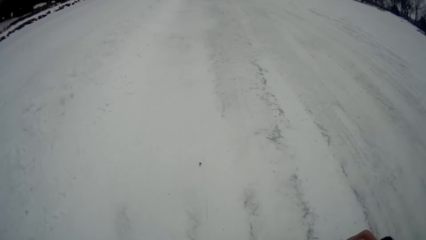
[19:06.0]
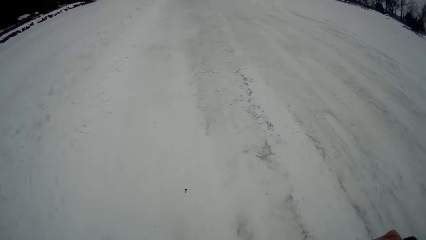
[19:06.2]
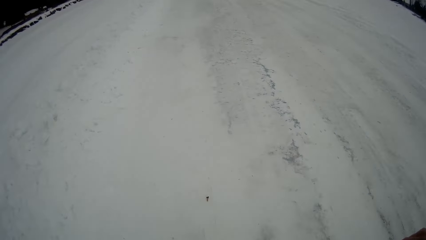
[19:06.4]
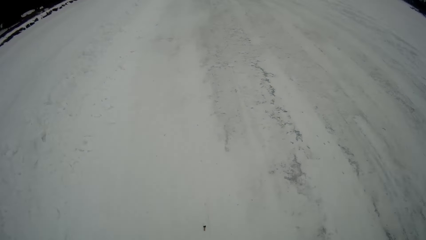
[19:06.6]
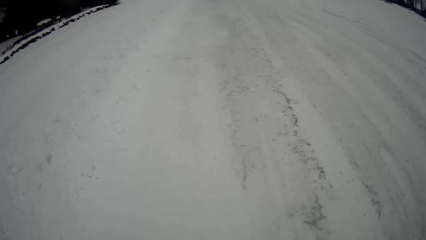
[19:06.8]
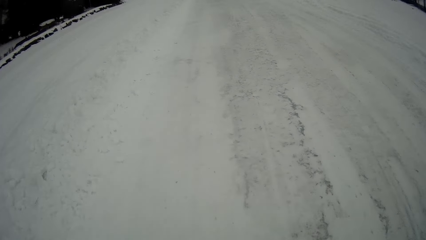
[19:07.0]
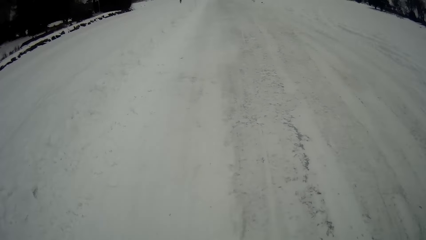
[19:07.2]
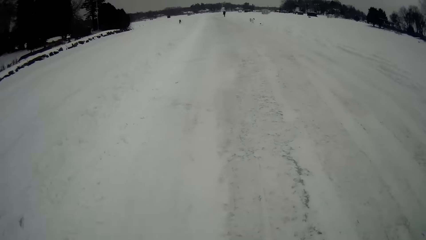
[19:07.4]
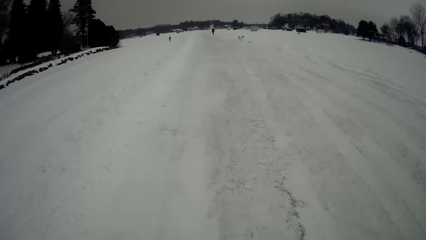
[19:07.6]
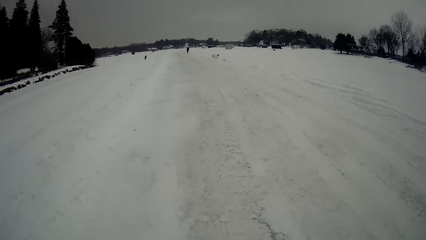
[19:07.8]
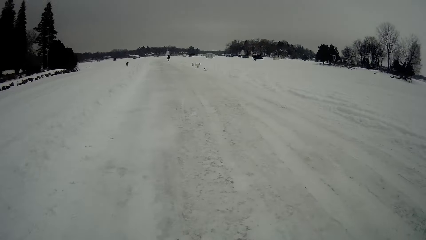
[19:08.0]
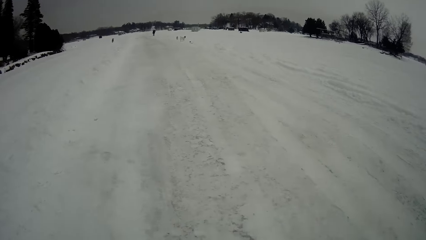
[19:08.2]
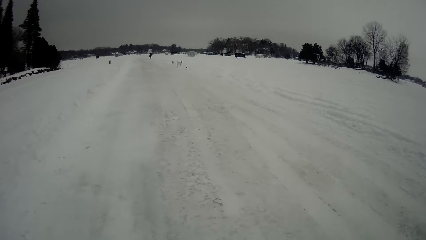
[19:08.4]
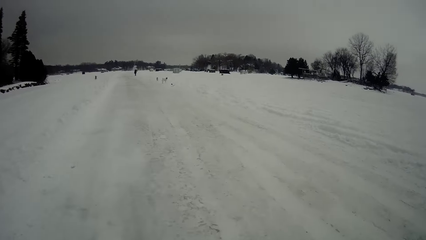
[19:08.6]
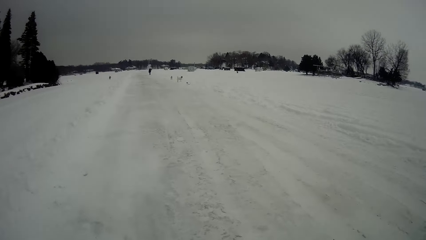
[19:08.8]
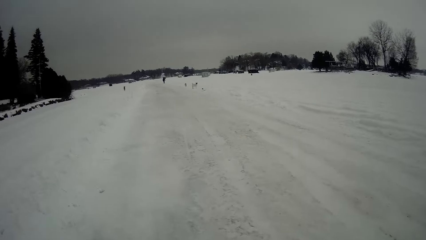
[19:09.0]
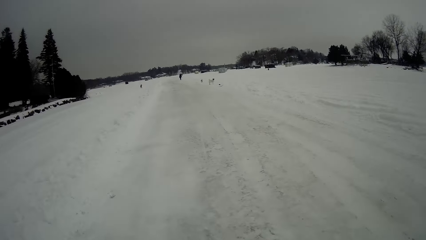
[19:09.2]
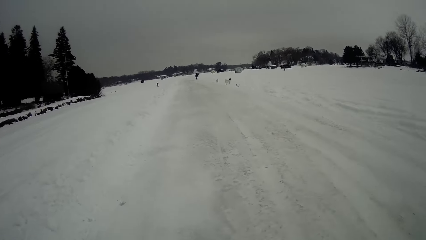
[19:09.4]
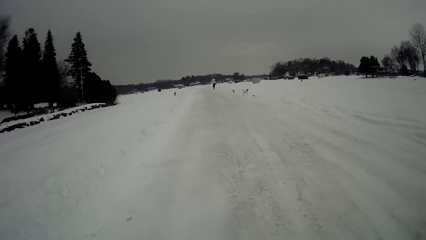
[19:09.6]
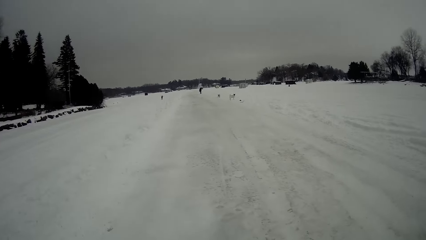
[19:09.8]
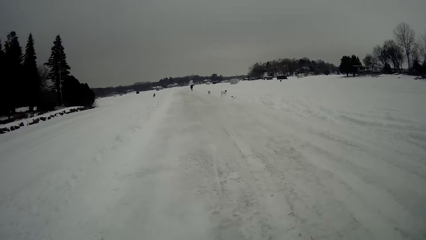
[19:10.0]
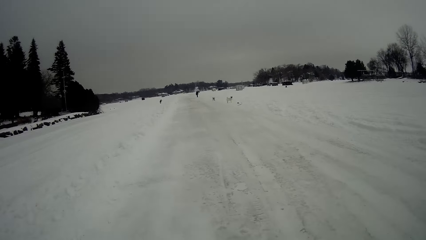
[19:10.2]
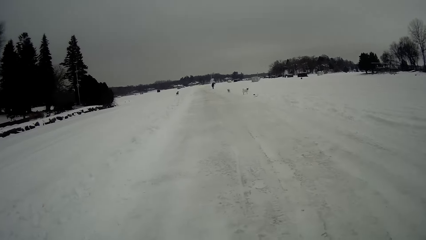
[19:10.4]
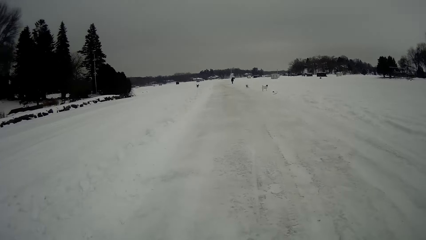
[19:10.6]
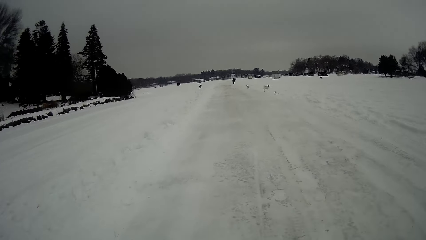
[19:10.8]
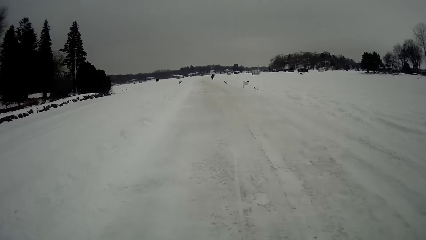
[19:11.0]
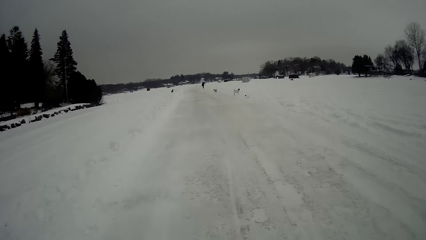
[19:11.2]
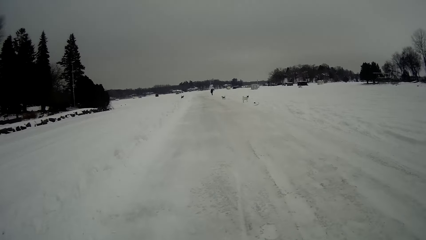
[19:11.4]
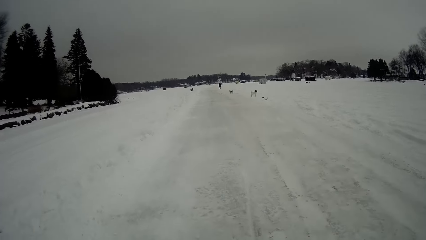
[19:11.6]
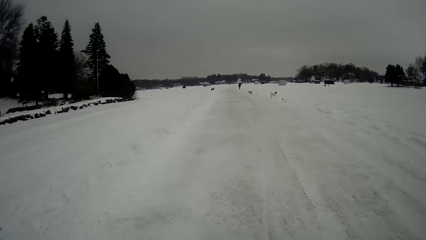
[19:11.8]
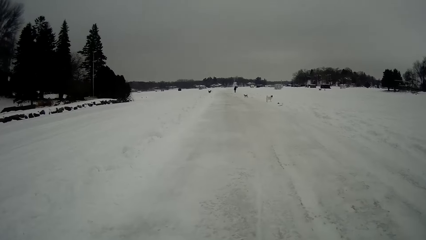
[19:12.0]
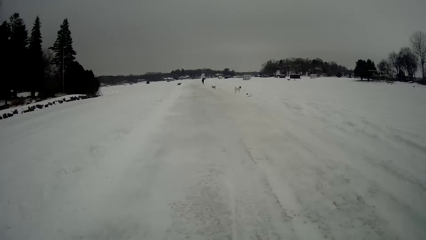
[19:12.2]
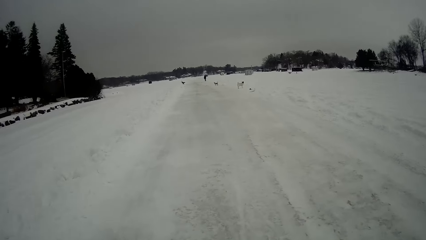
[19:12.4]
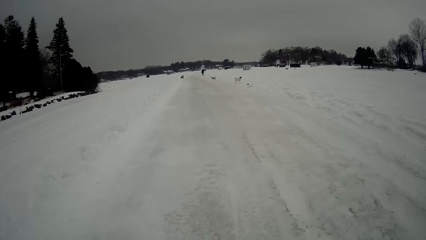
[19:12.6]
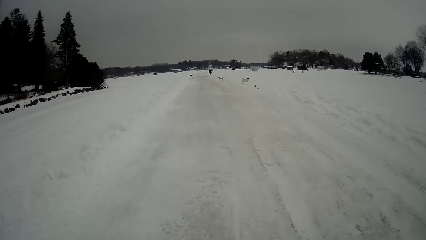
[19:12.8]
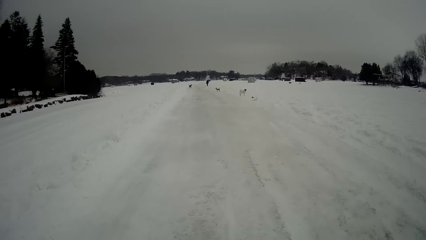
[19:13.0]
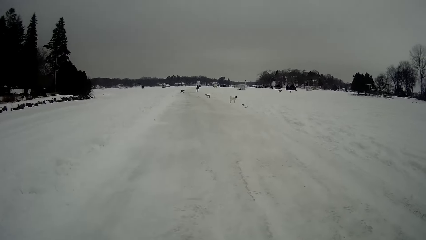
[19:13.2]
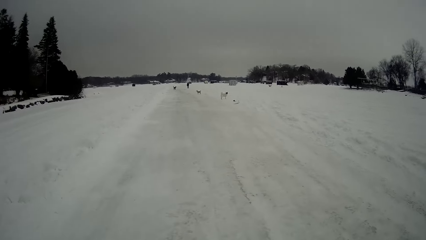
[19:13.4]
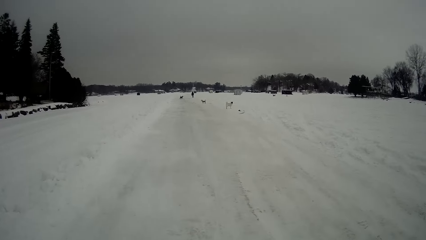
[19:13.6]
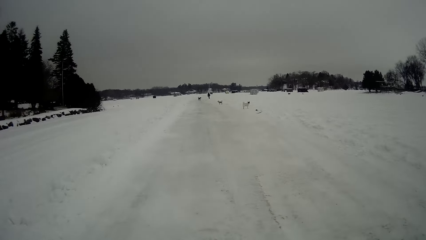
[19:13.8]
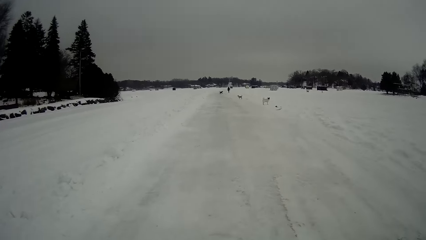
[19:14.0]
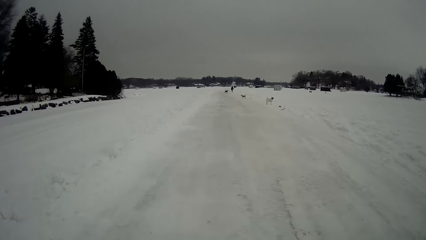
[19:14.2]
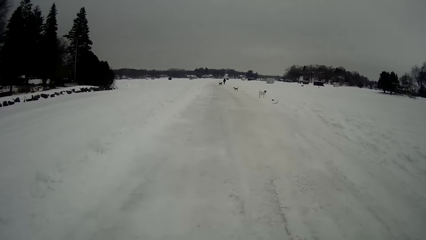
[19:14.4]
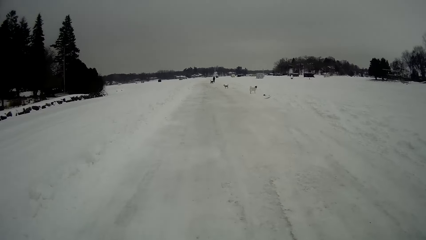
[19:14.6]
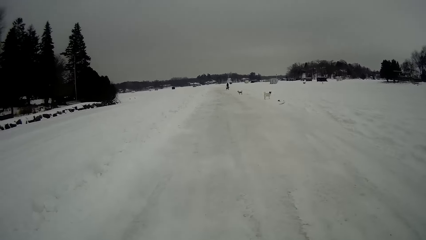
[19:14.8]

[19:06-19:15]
The camera wearer looks on the ground. They walk on the road.

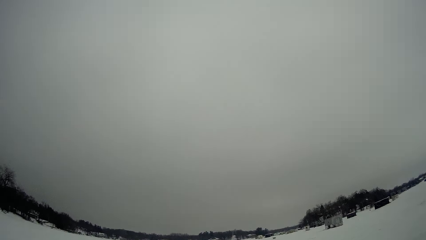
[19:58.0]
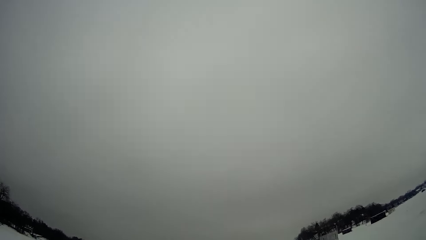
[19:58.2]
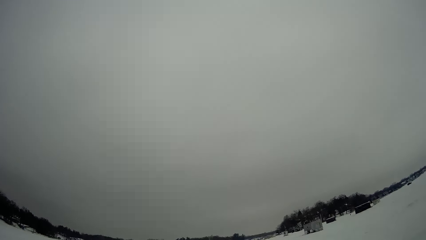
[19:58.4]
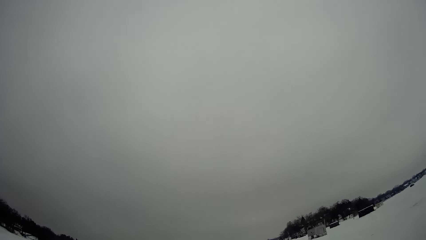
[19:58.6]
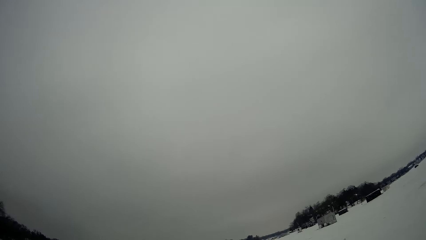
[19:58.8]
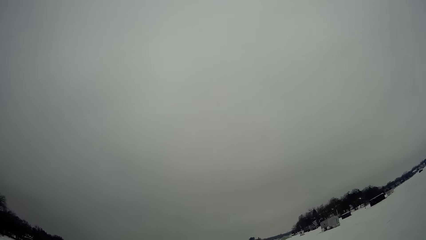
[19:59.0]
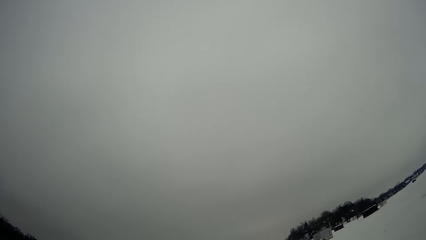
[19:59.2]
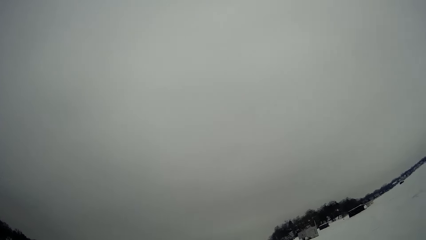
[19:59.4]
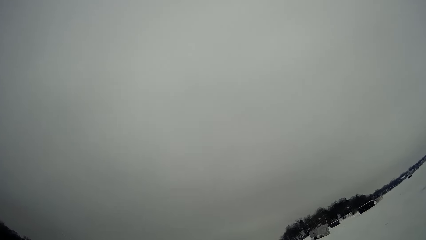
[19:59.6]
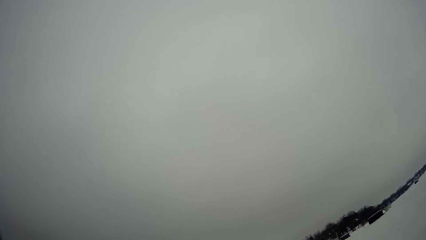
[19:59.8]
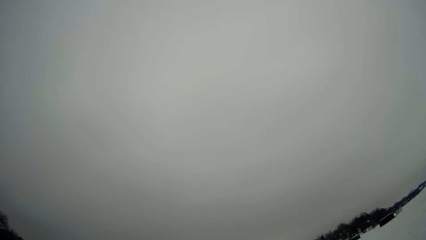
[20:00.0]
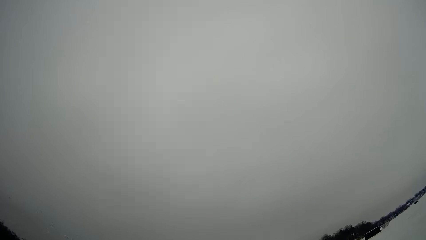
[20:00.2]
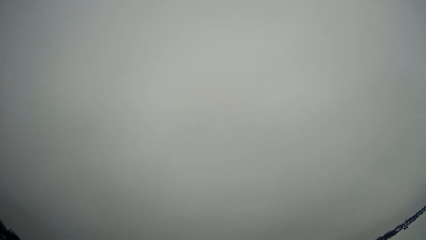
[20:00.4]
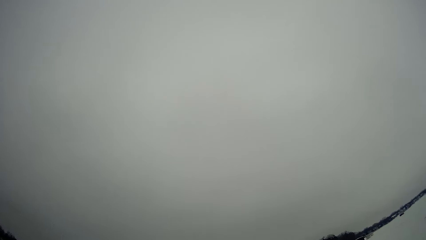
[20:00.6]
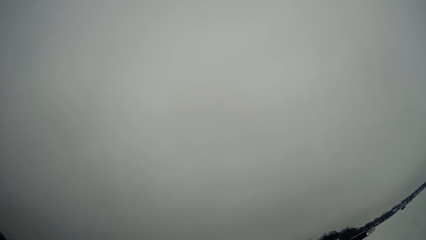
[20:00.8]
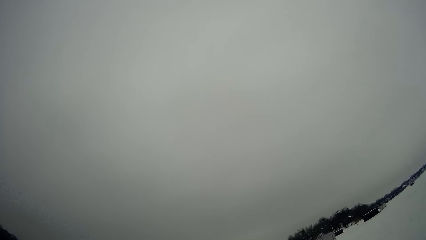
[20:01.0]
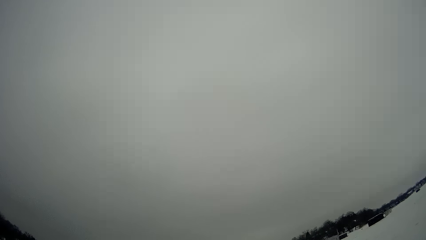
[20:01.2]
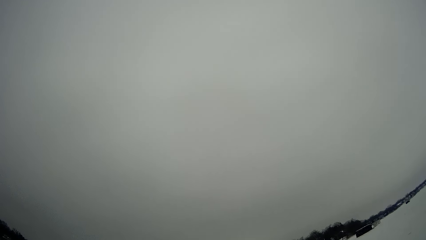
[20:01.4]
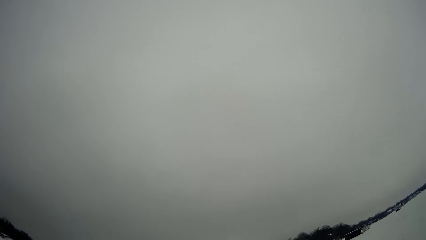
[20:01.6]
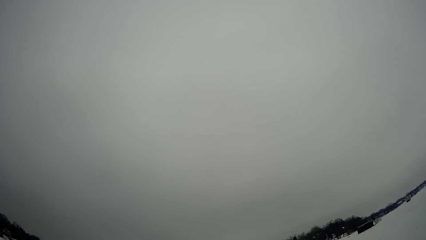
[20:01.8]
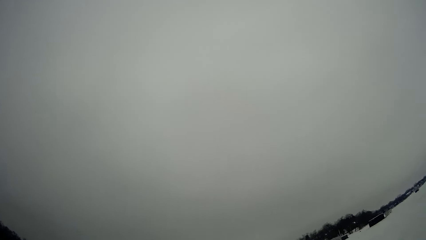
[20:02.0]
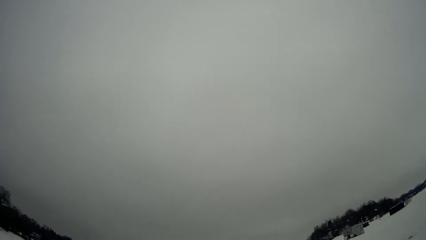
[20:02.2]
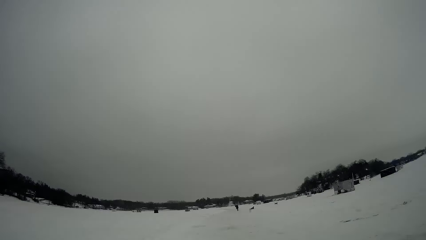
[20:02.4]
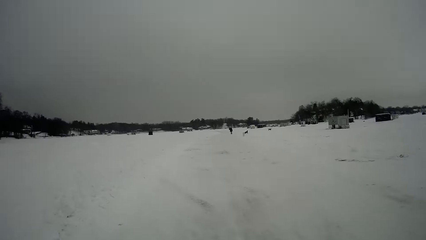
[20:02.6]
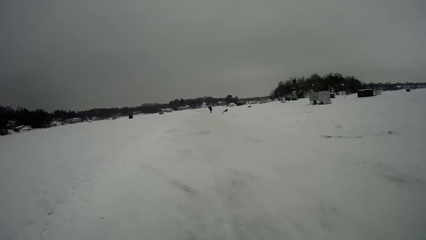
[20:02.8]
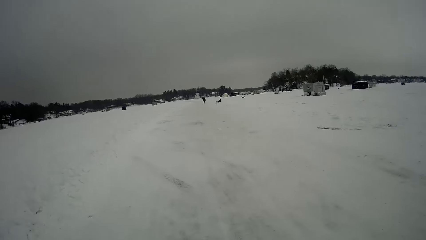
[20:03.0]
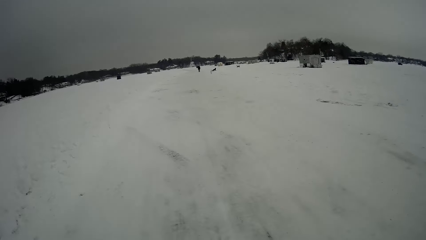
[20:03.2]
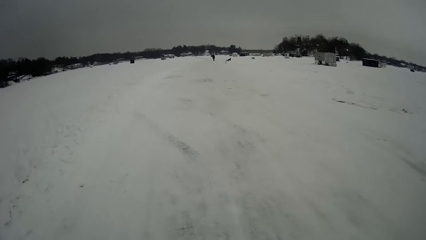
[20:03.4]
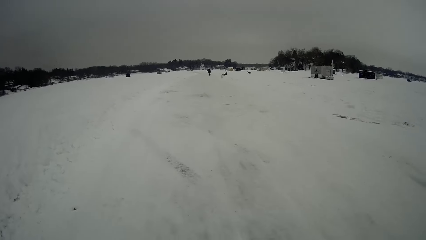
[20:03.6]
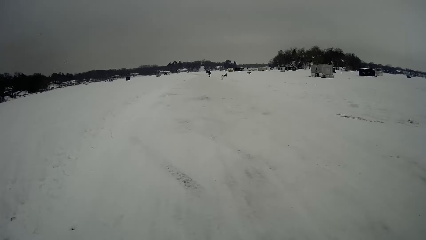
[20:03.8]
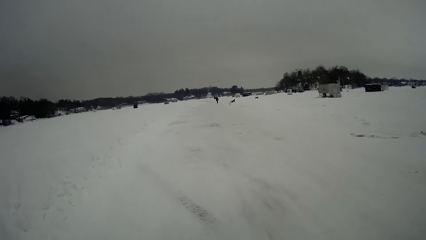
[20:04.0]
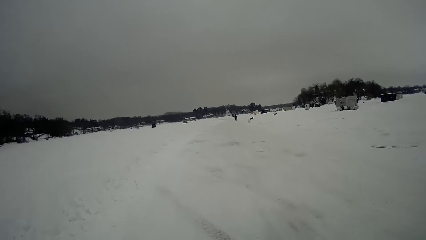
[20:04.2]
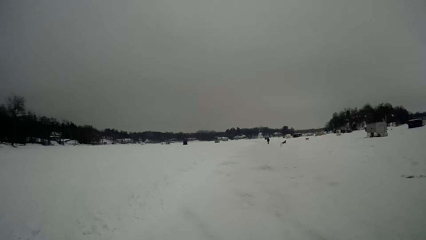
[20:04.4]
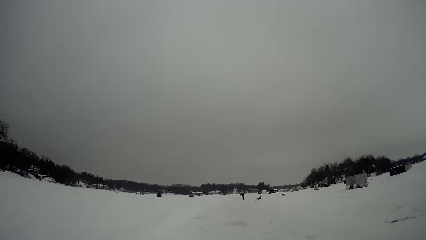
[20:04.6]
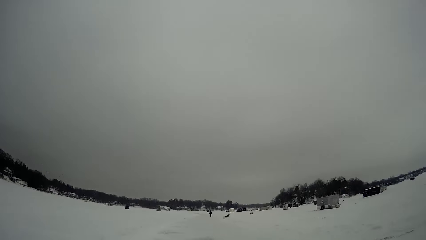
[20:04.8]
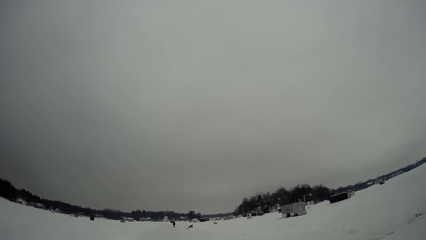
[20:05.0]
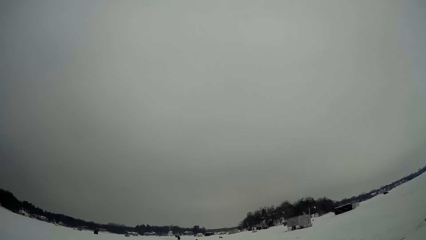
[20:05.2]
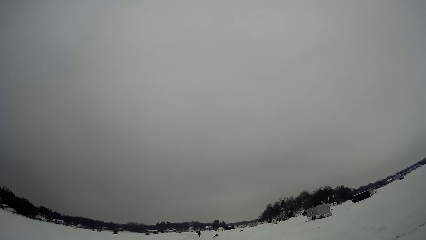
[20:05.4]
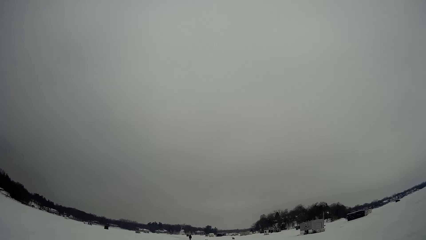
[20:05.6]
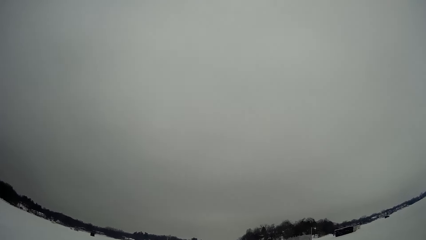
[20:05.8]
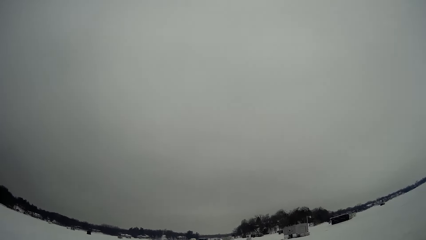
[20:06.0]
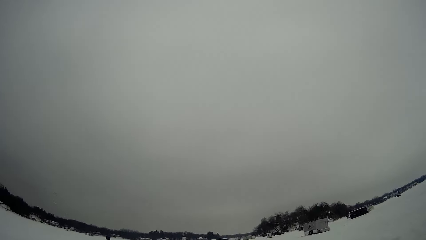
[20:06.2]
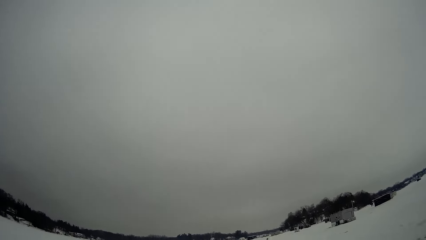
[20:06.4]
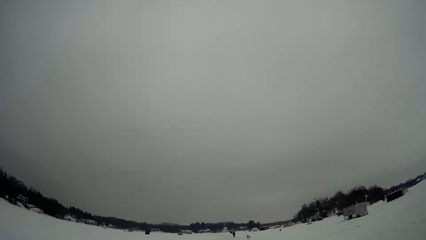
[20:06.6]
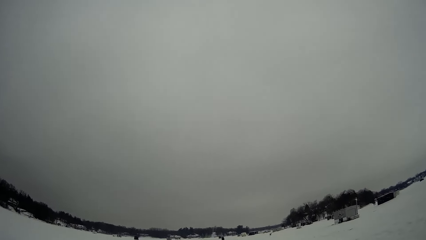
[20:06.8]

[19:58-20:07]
The camera wearer looks up on the sky. They walk on the road.
